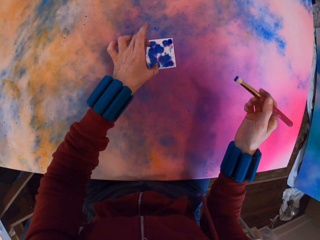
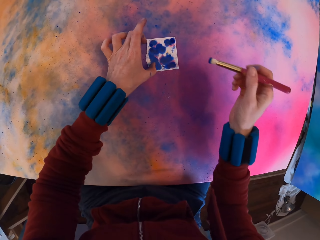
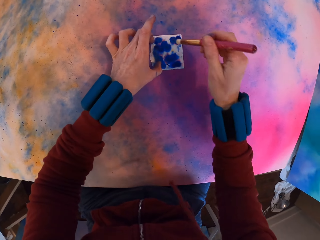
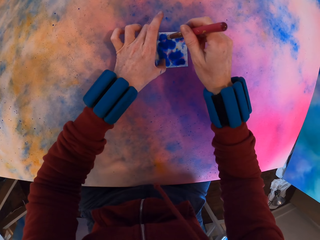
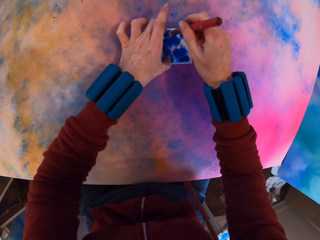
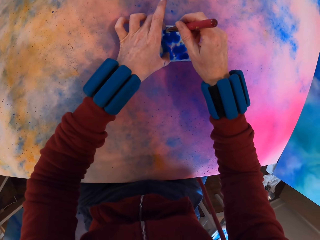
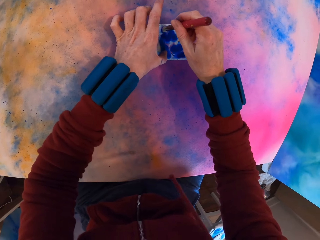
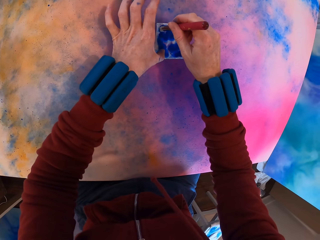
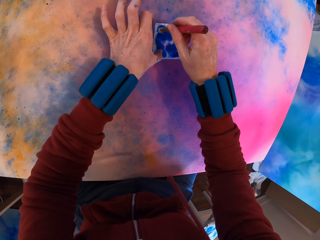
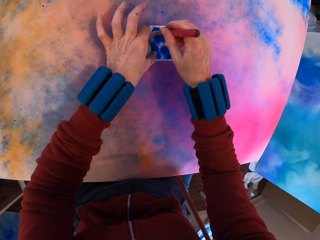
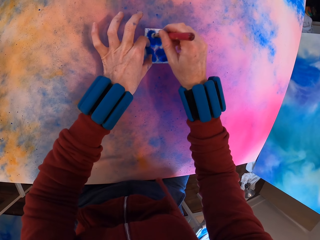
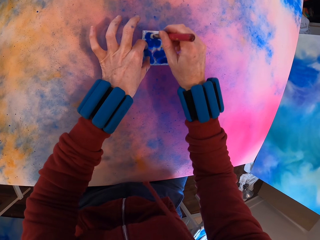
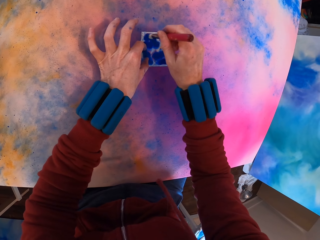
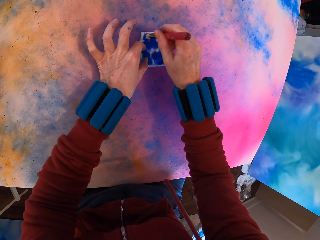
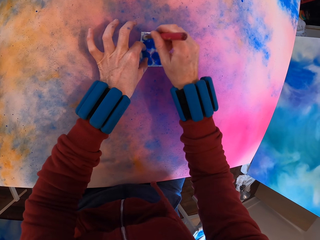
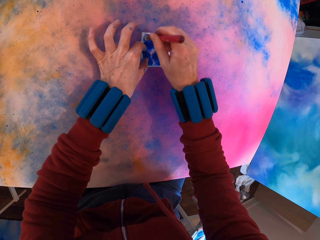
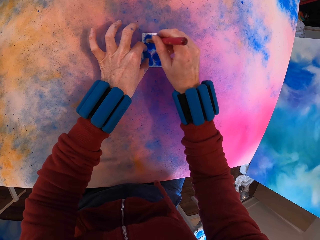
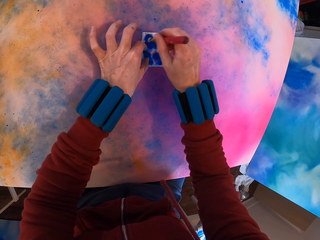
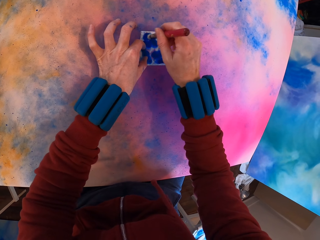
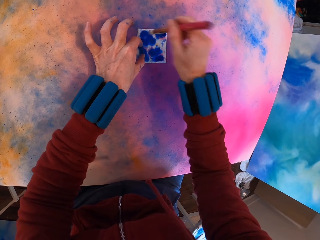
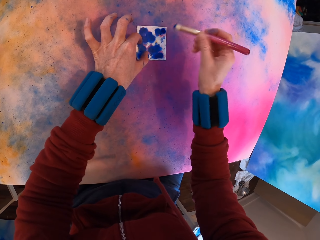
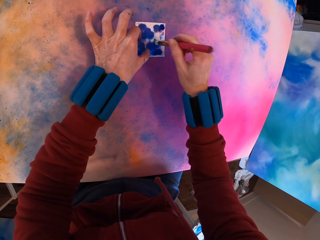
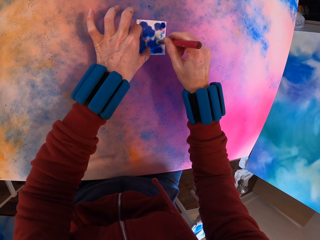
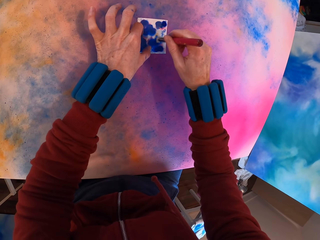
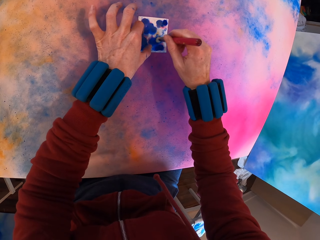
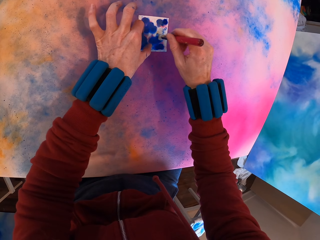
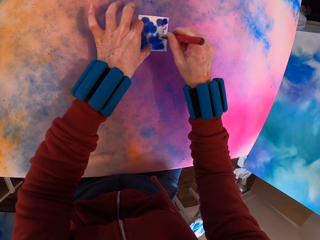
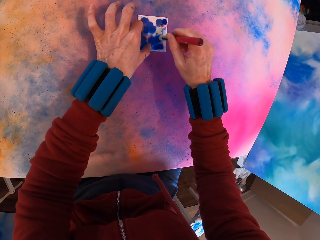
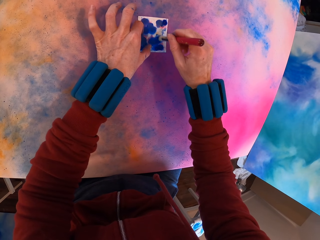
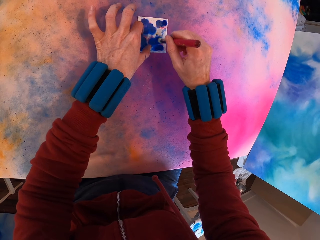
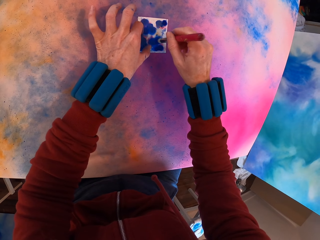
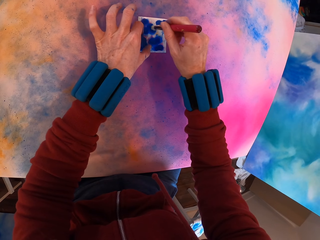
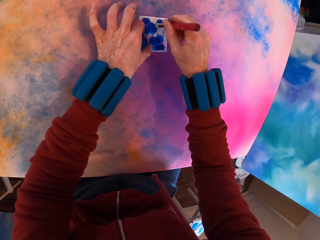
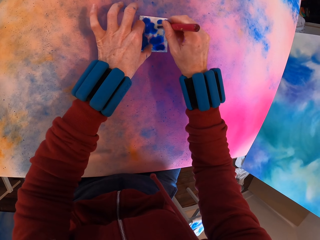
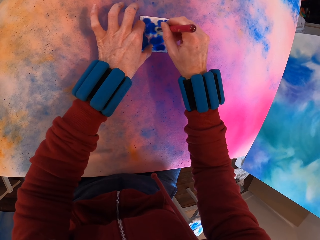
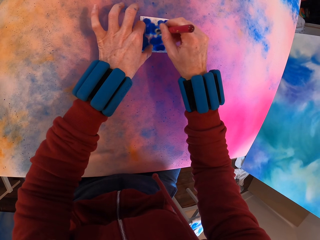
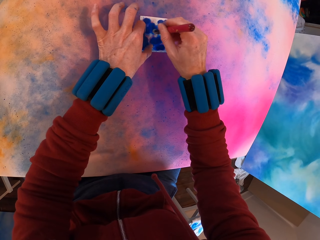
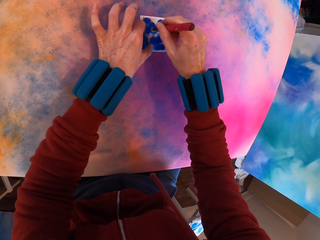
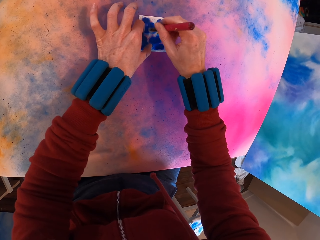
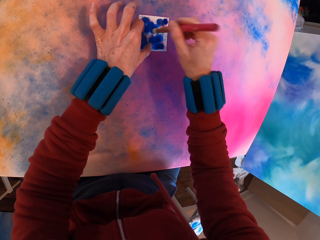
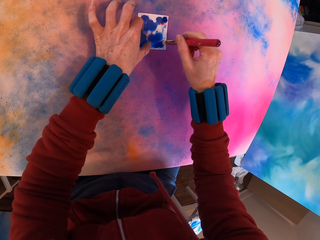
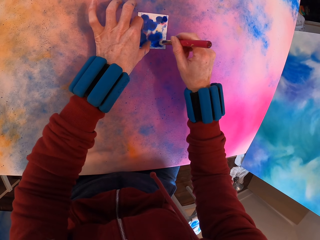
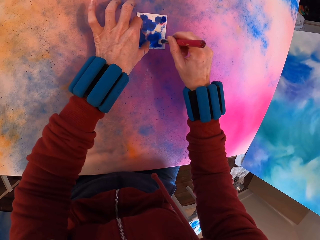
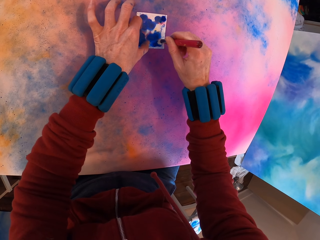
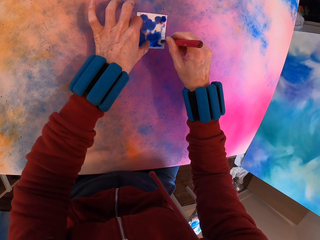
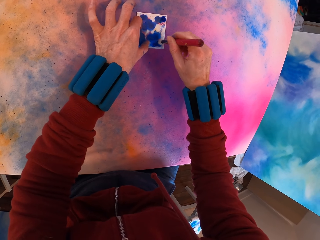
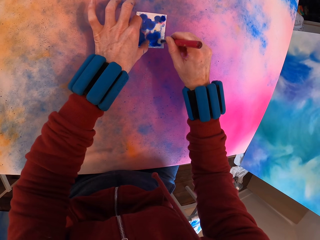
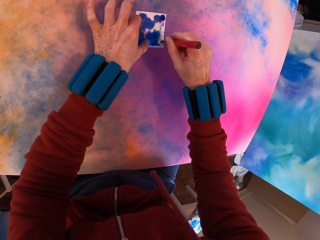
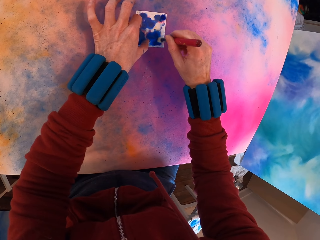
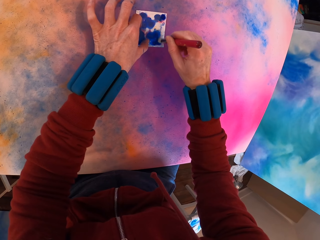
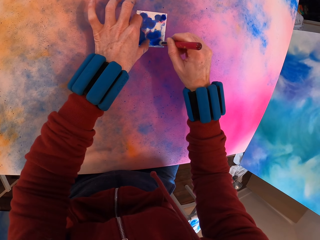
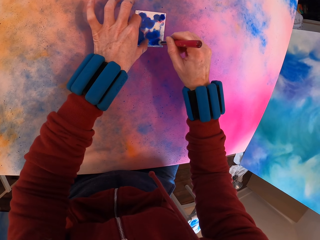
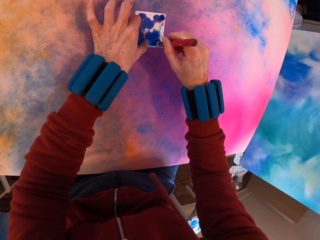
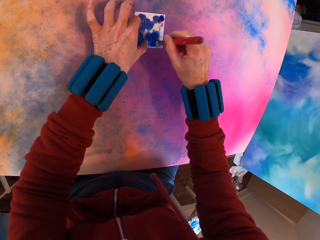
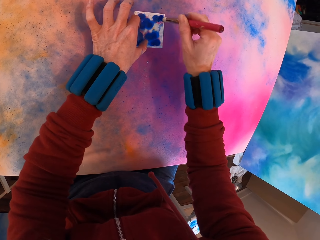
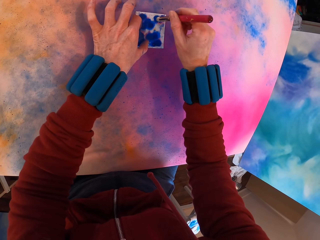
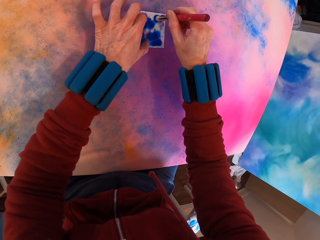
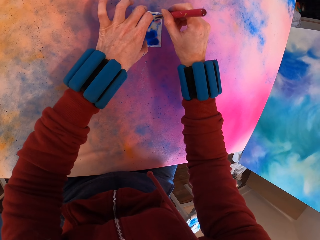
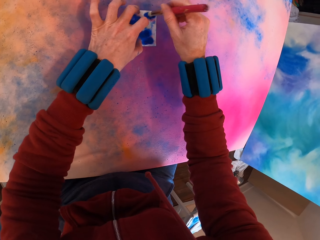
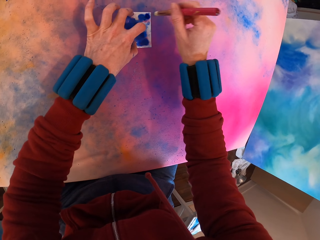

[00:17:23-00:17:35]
The camera wearer applies paint with a brush on the painting.

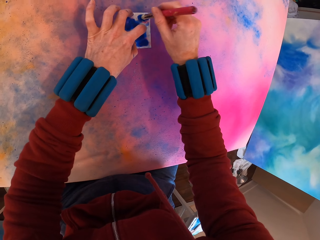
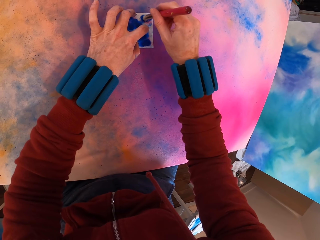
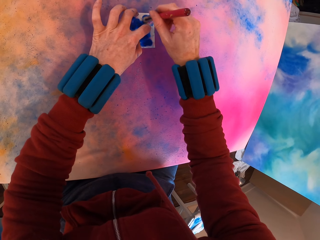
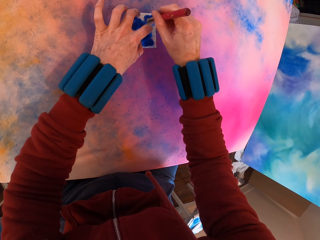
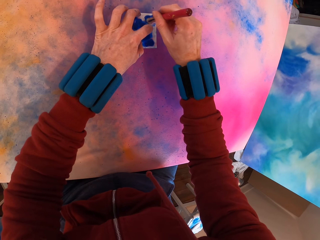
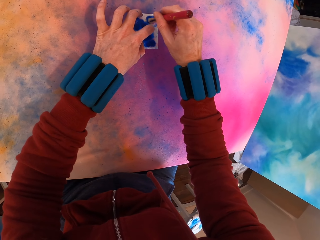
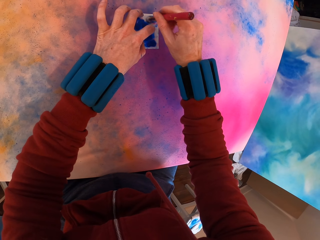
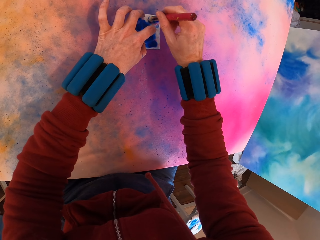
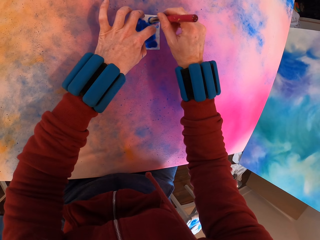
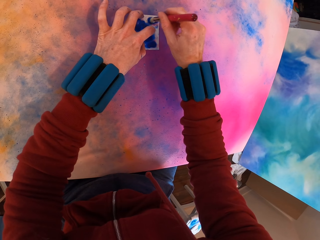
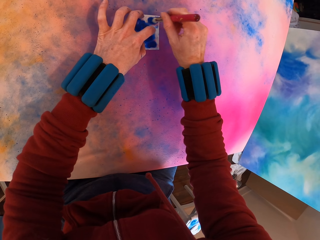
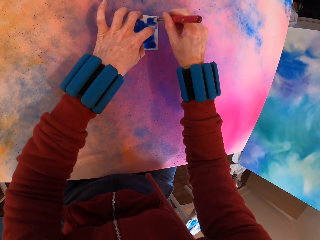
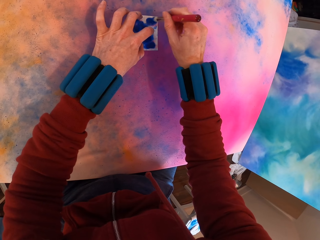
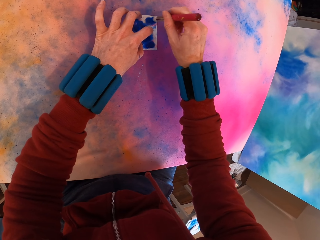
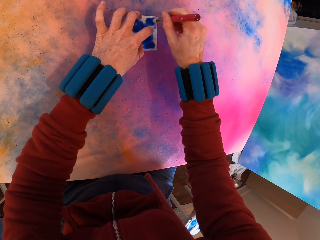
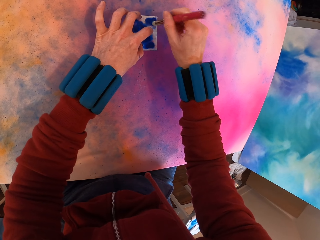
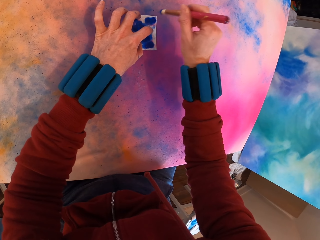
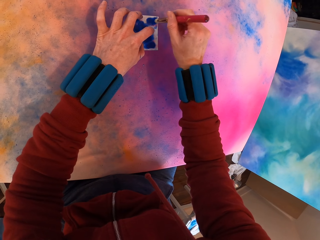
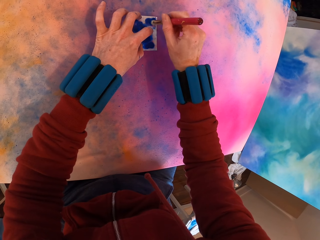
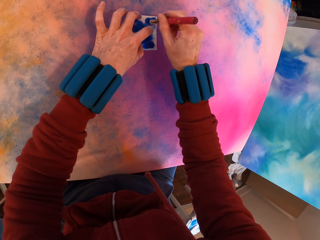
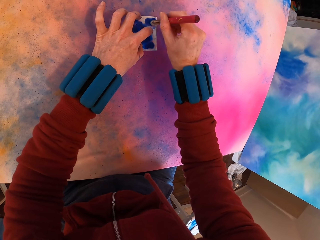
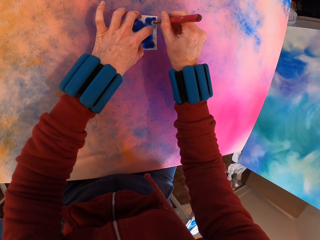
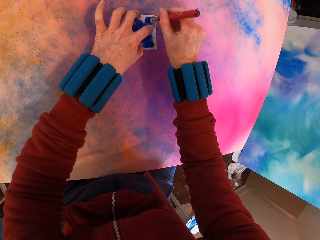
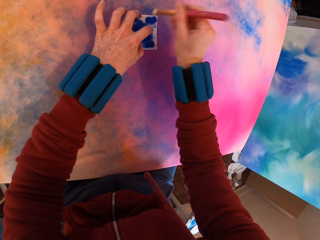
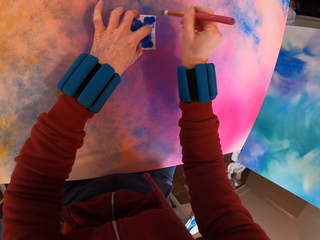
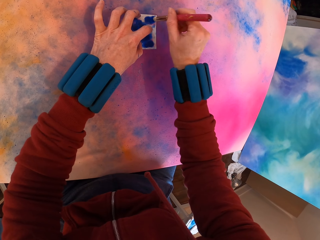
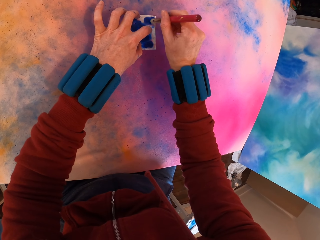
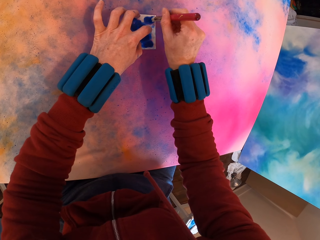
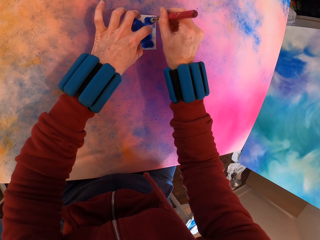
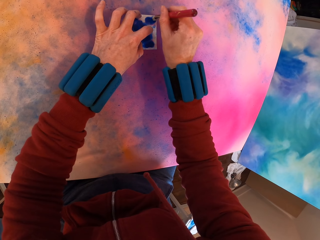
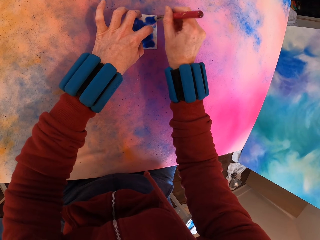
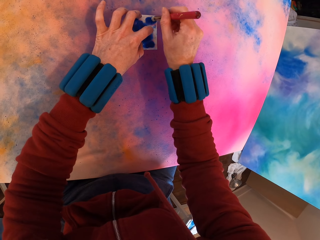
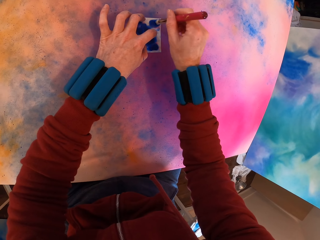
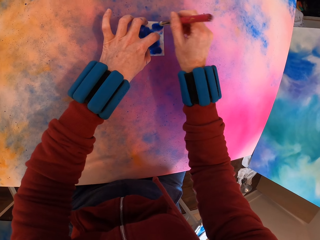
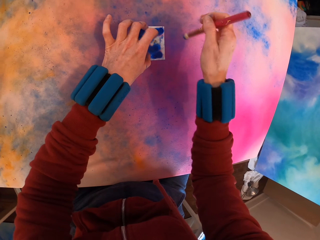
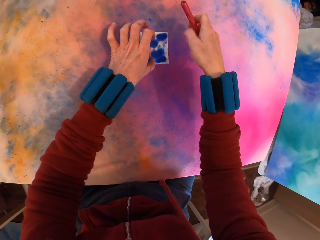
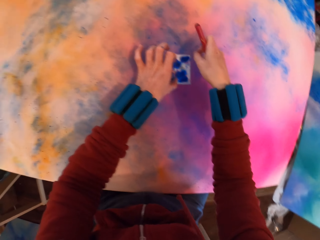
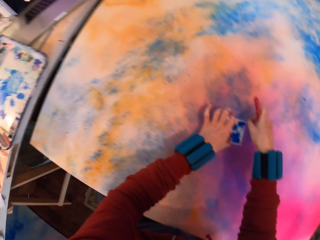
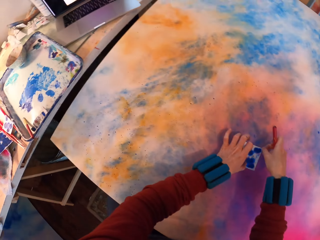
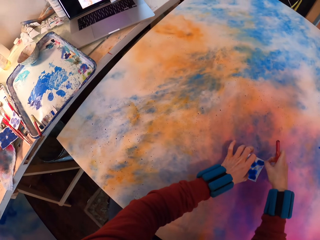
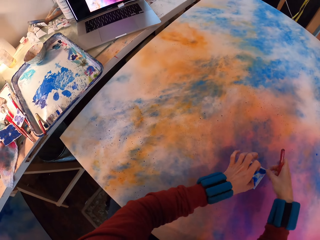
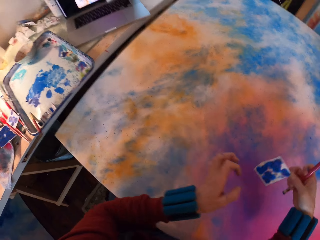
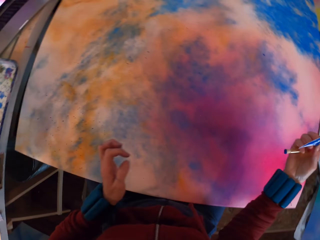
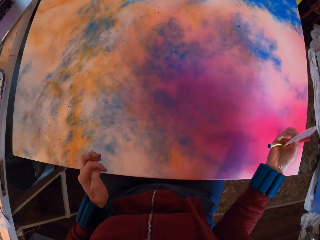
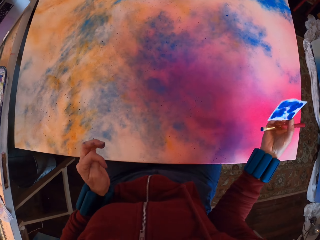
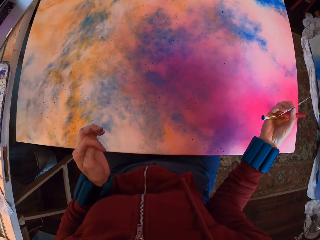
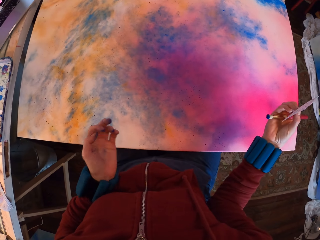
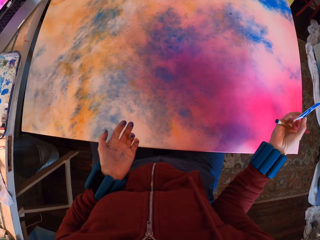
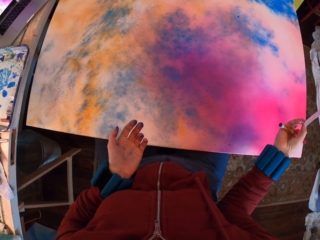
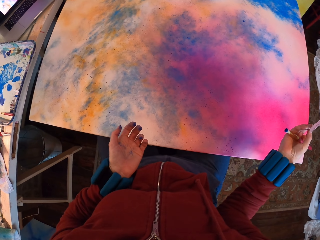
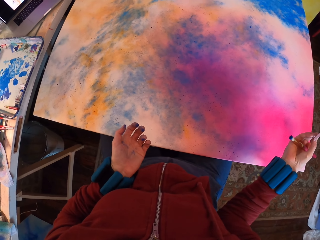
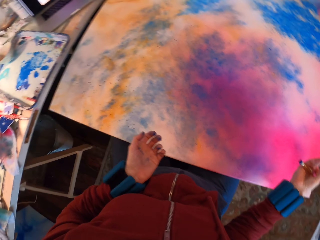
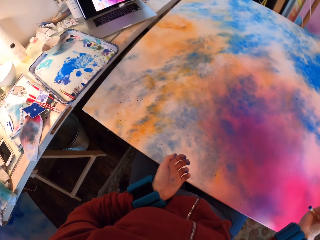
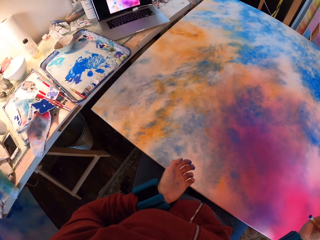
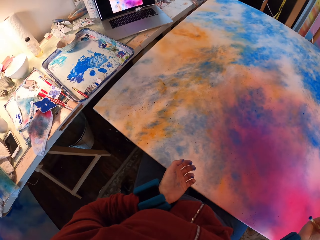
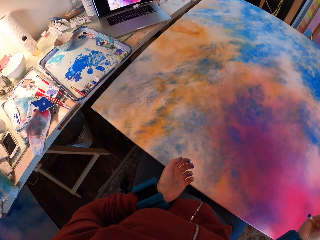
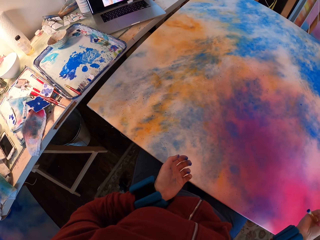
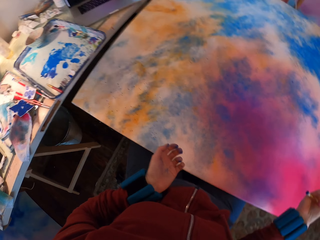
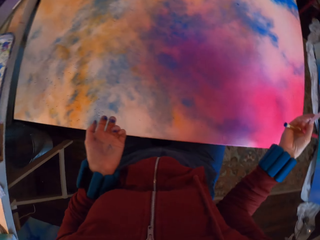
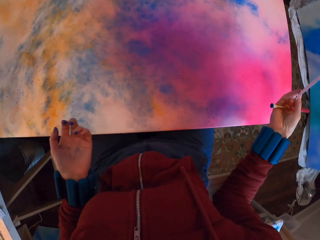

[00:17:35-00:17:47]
The camera wearer looks at the painting. They remove the paper.
